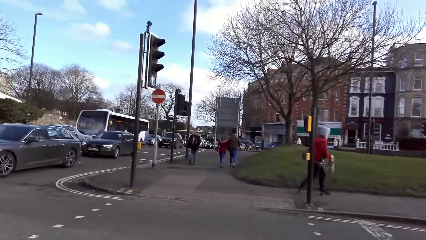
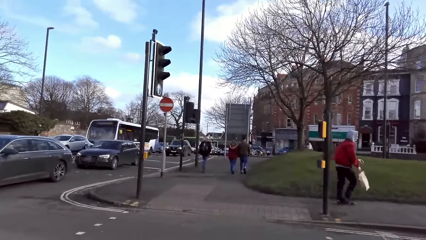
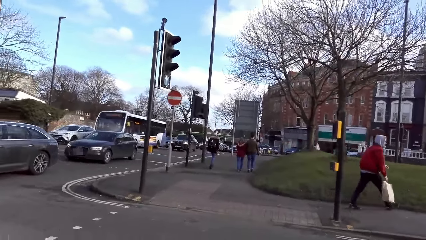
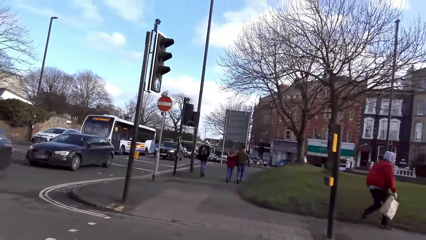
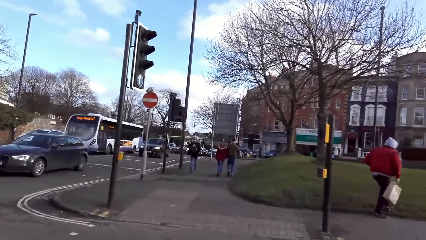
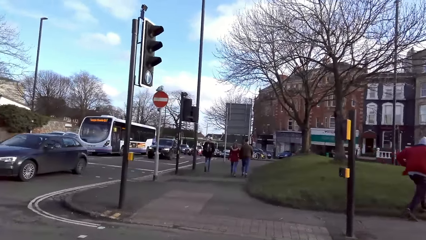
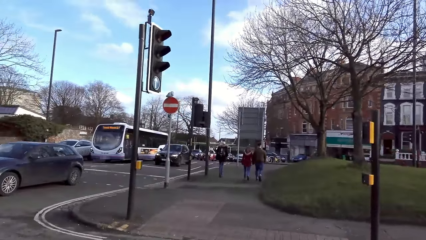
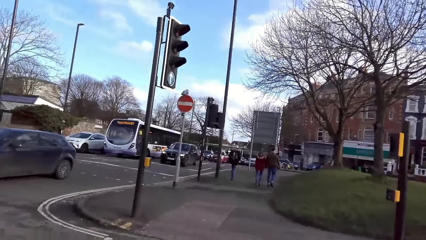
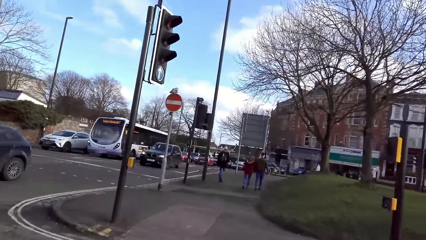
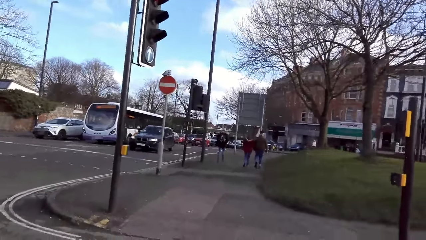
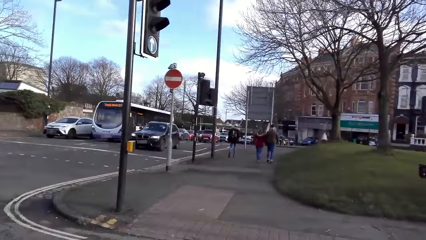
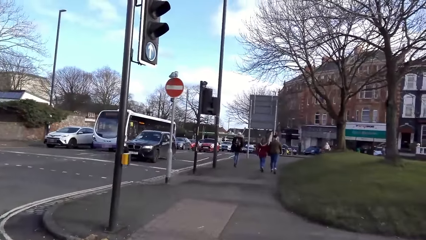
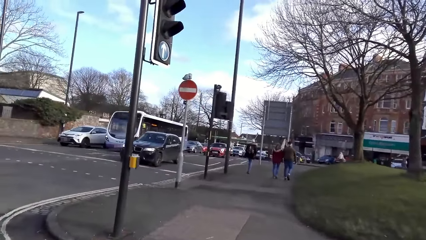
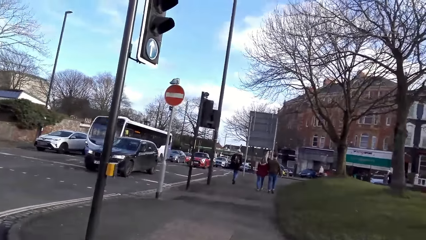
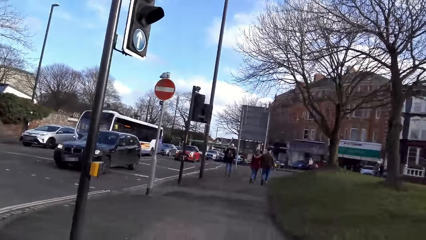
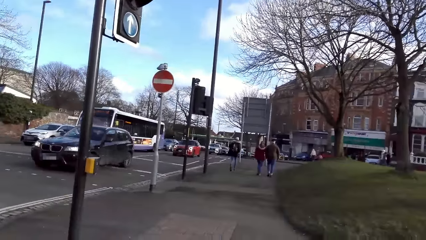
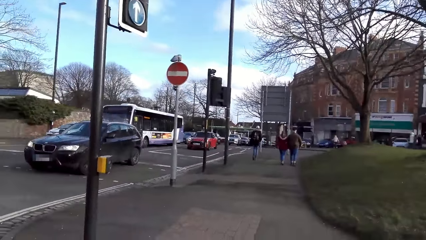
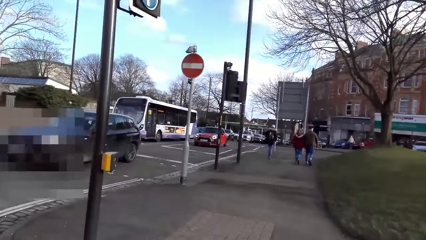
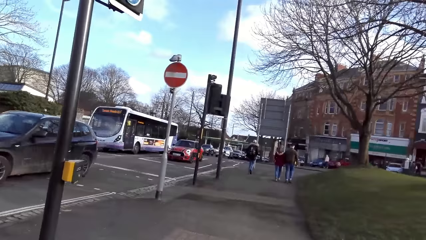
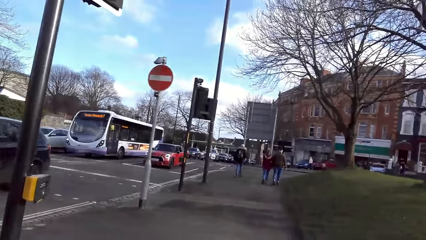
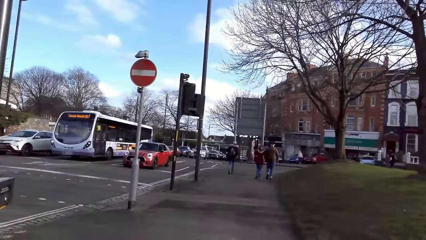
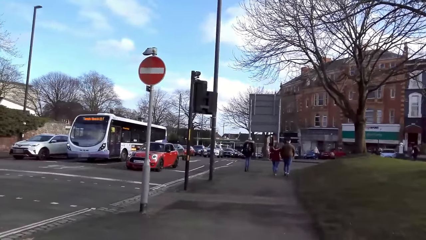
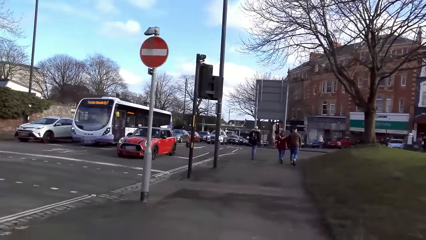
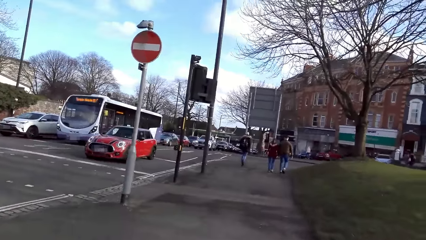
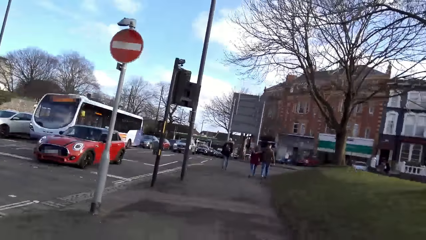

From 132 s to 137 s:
A black car drives past the camera wearer. A black car drives past again. The camera wearer walks on a walkway.

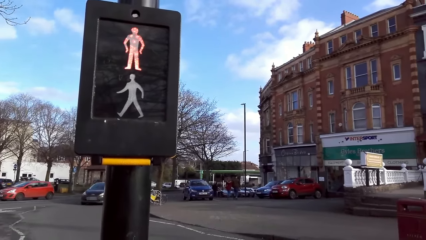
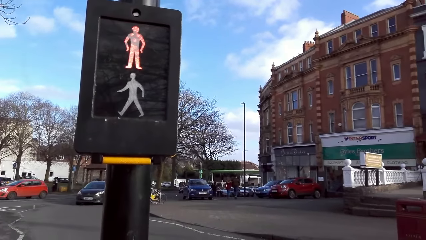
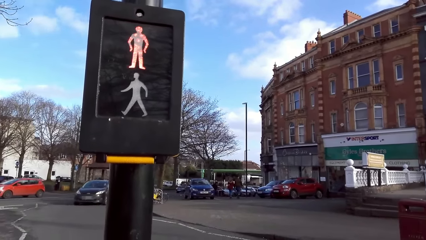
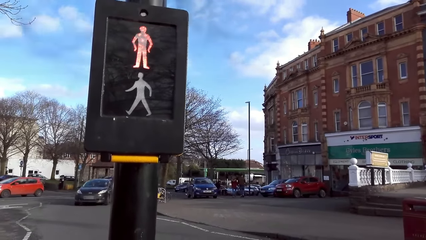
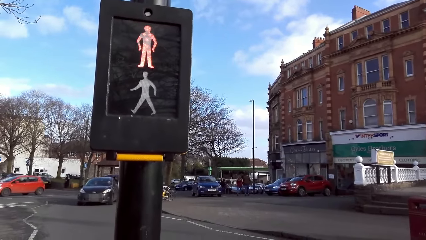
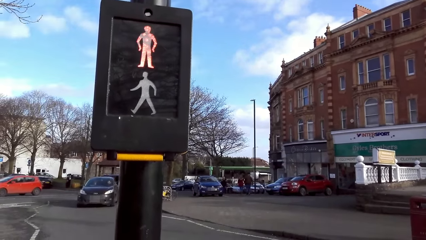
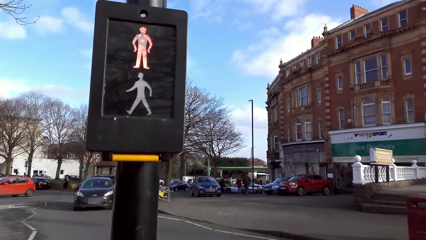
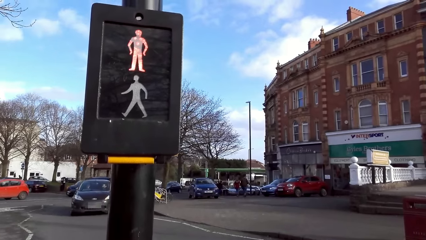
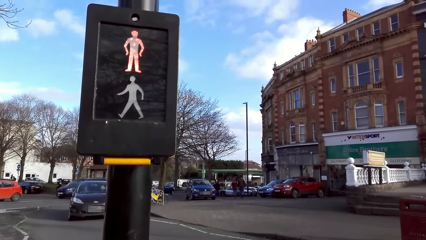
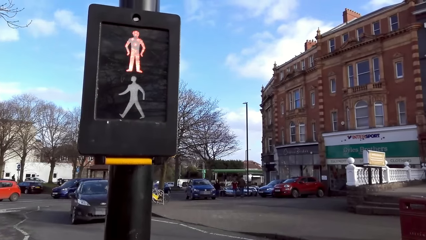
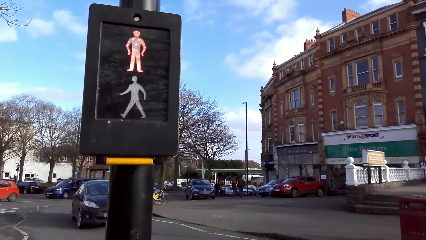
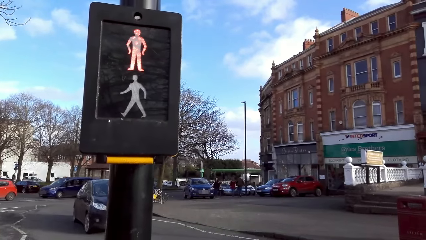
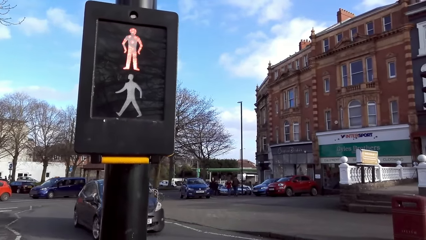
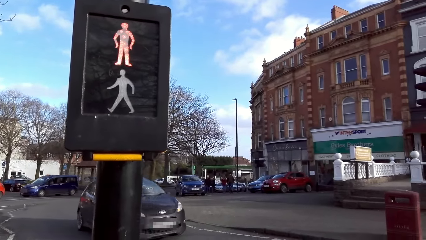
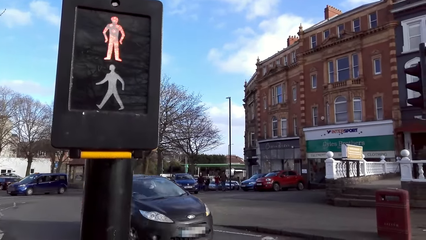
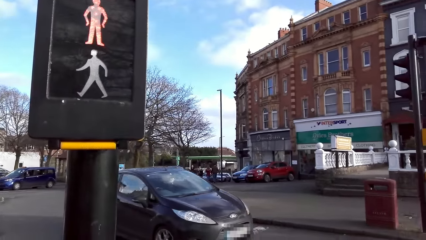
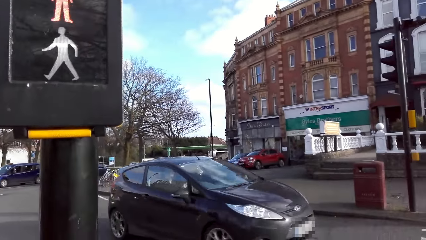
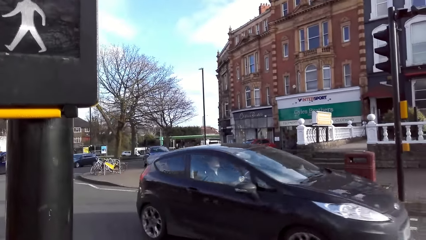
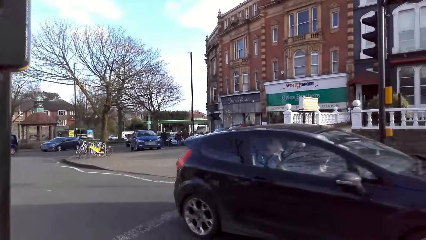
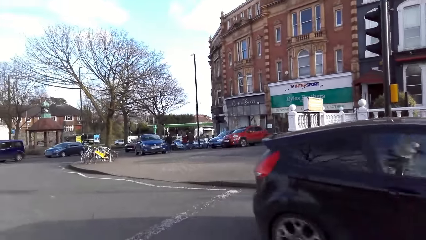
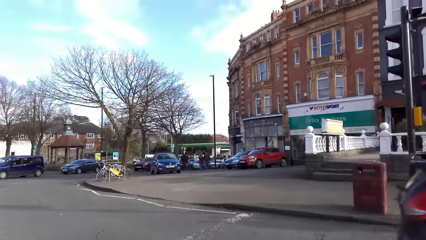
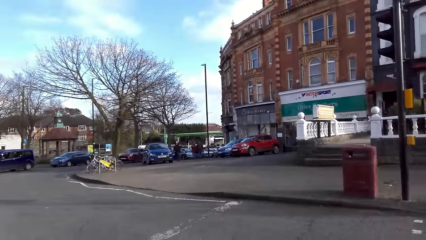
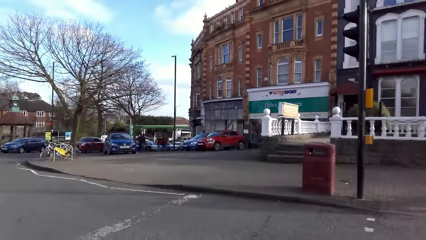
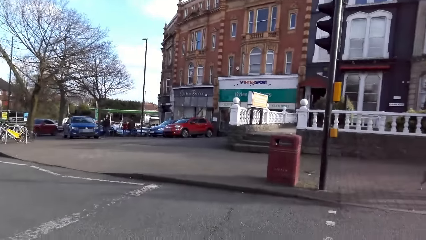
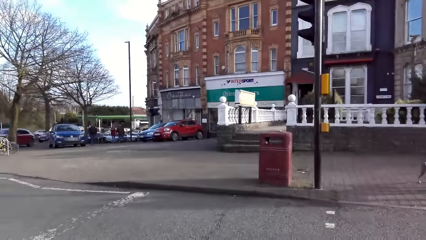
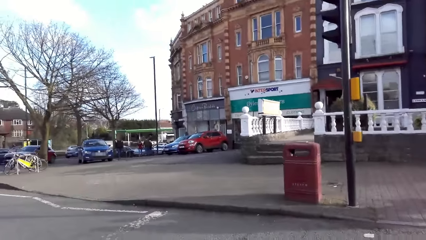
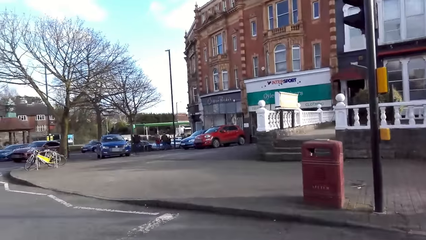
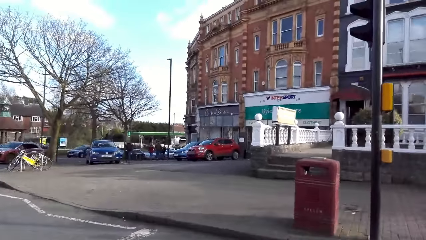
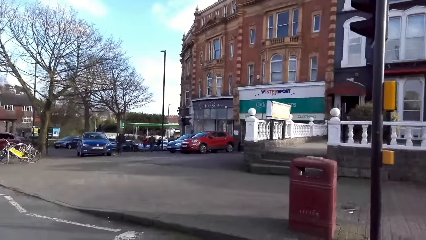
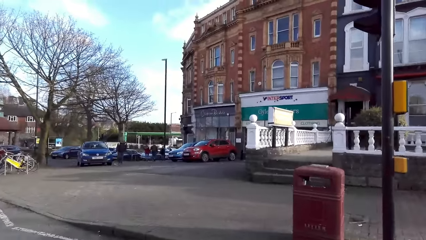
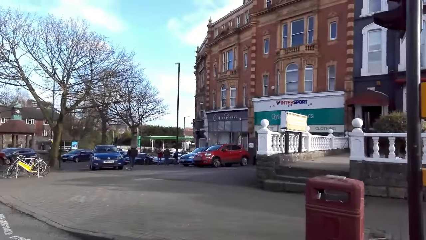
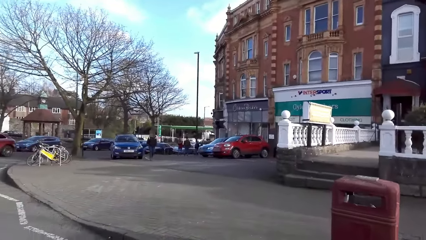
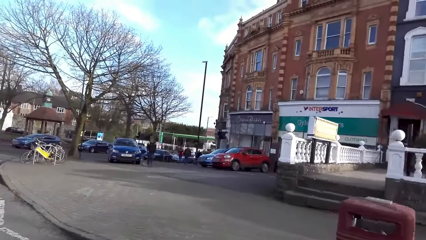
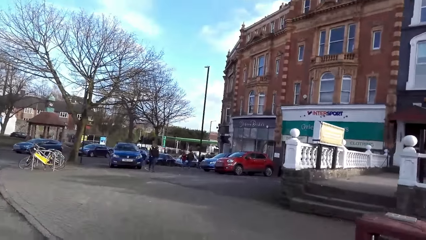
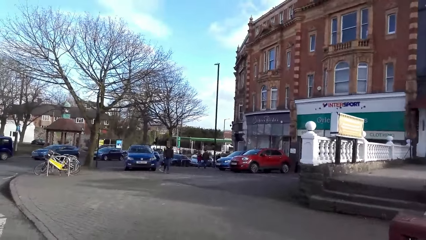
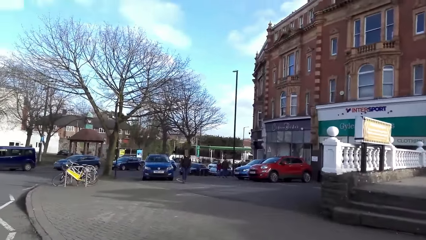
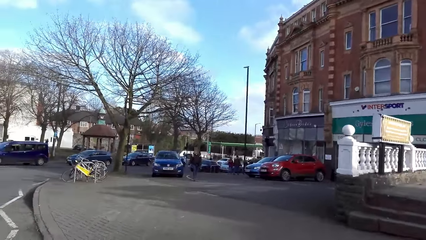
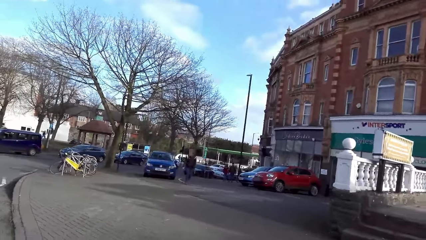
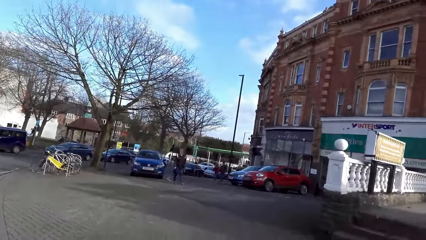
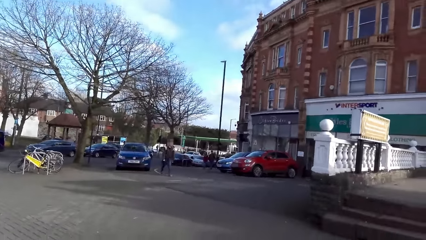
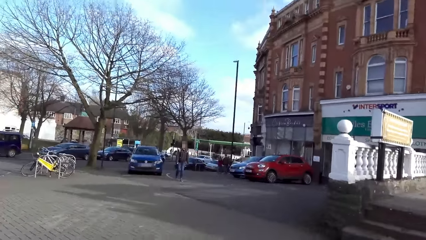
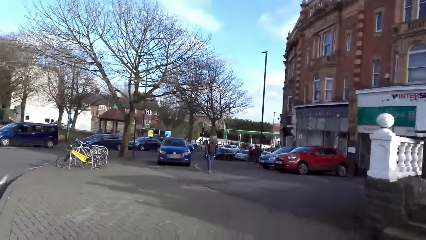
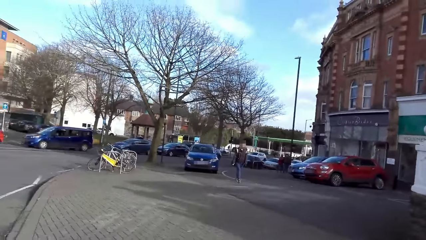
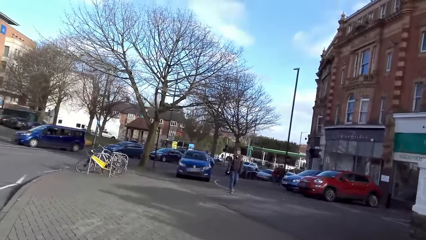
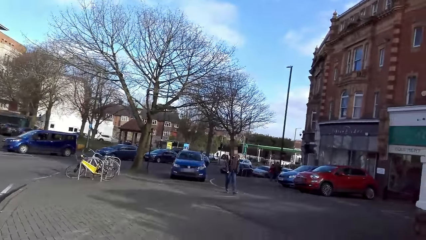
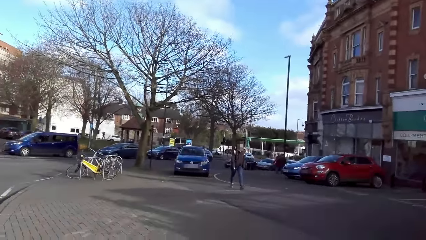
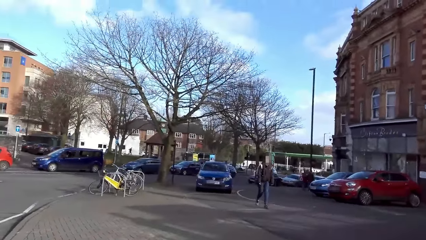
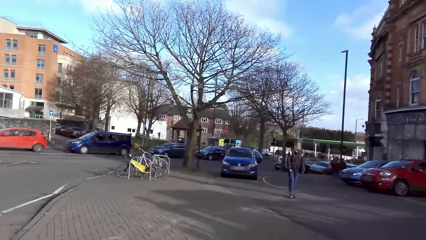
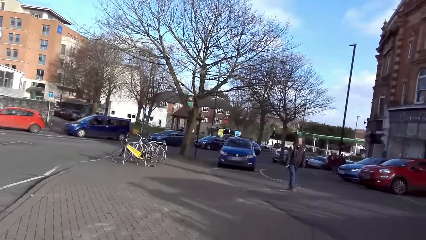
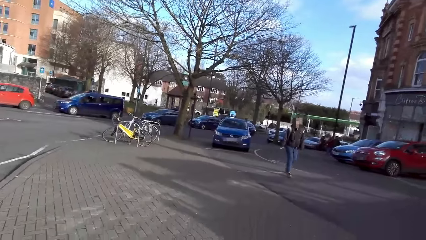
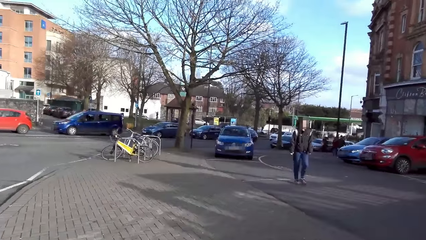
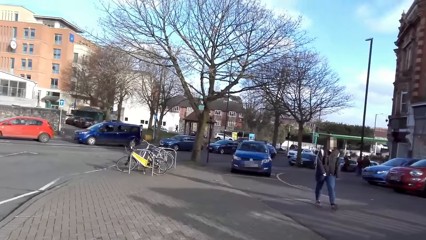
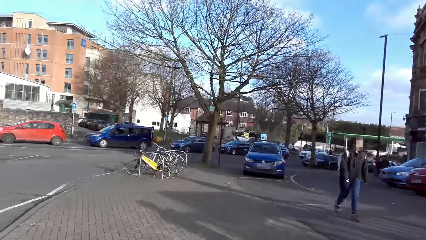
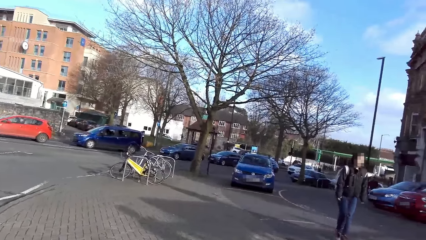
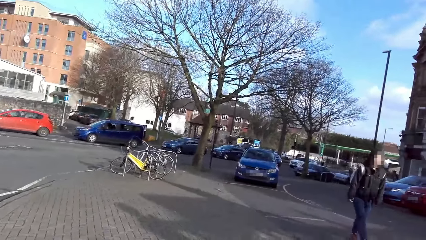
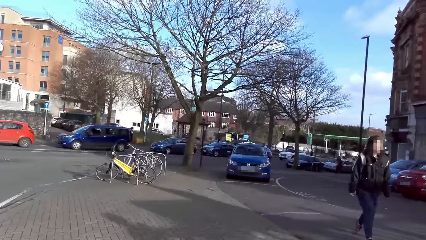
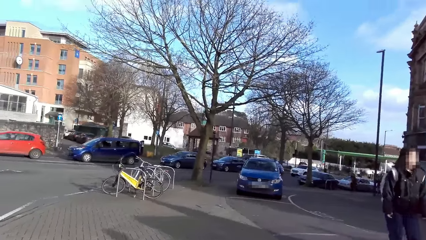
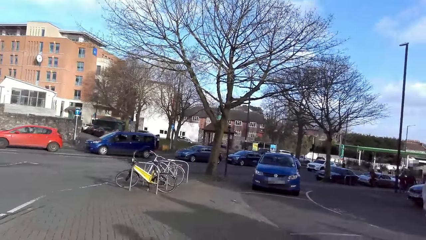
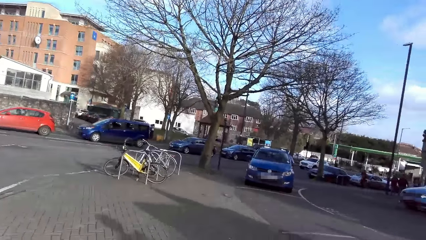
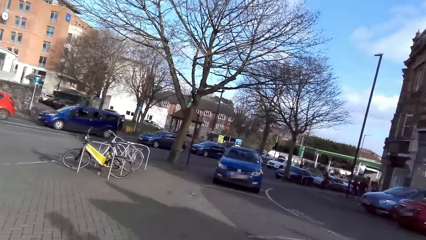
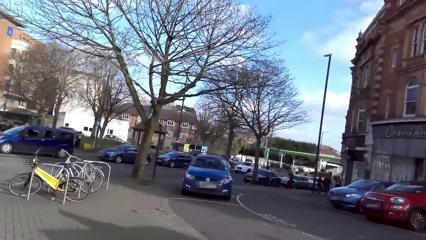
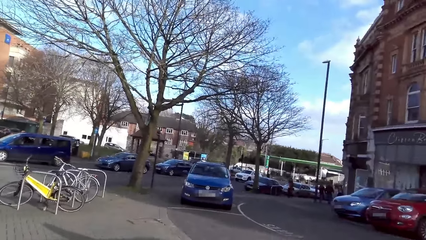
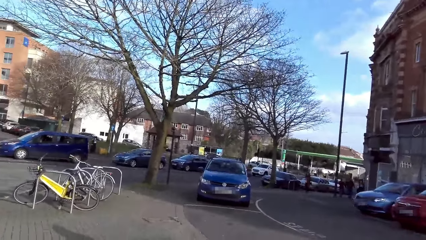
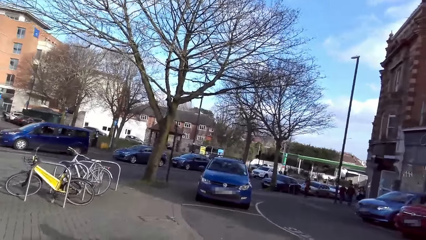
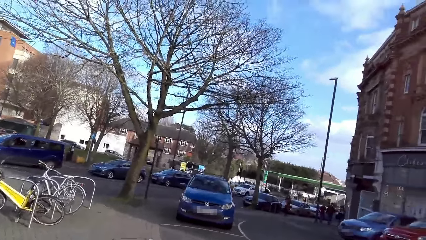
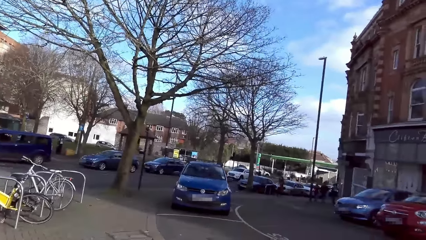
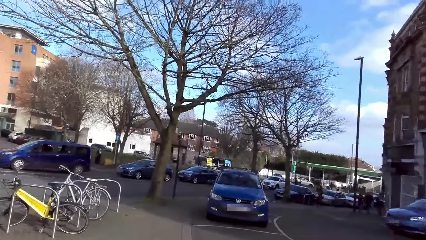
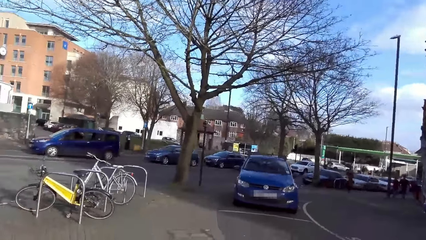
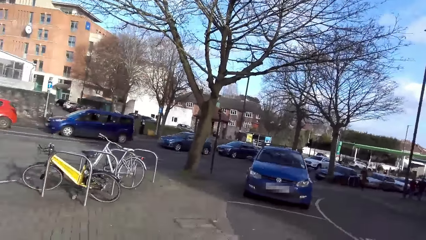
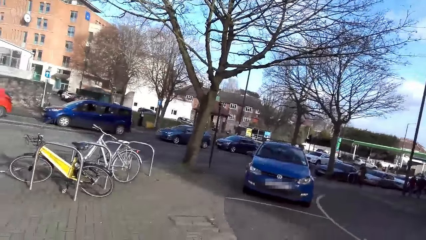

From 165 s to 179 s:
A black car drives past the camera wearer. They cross a road. They walk on a walkway.
